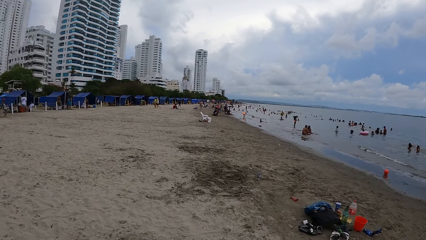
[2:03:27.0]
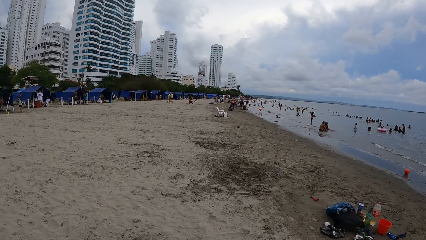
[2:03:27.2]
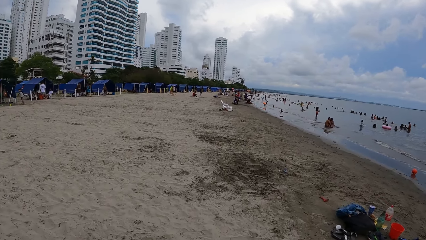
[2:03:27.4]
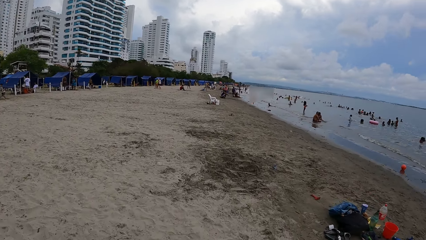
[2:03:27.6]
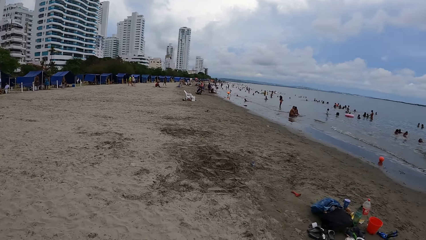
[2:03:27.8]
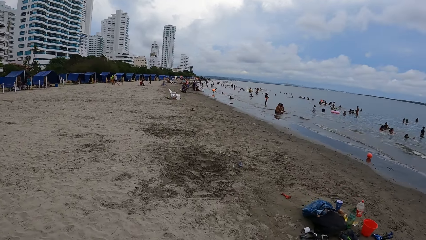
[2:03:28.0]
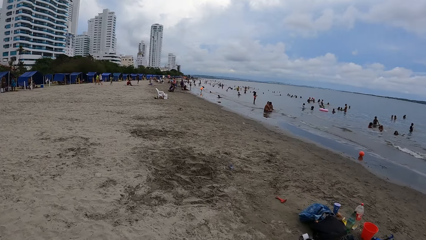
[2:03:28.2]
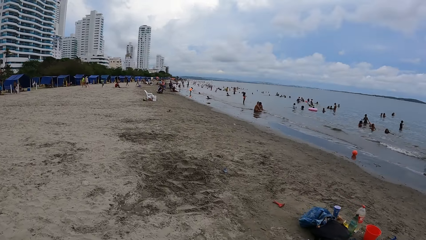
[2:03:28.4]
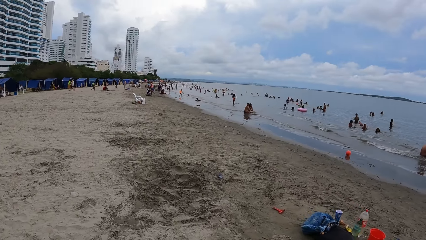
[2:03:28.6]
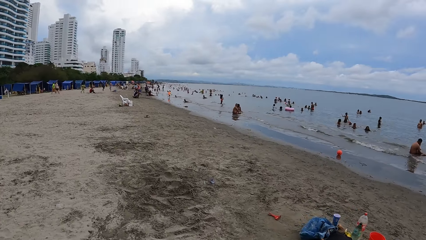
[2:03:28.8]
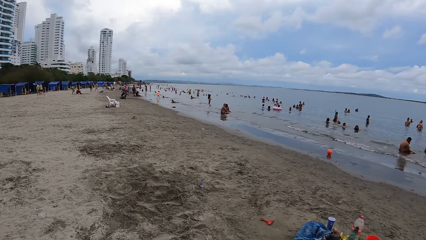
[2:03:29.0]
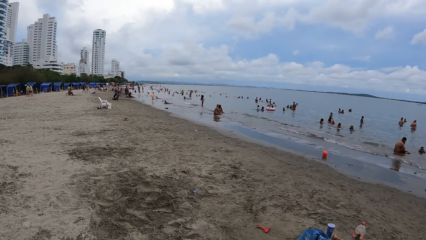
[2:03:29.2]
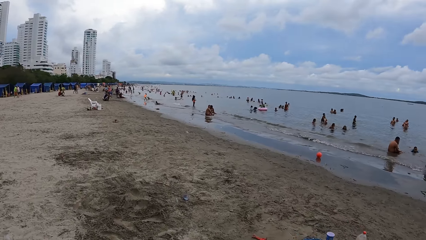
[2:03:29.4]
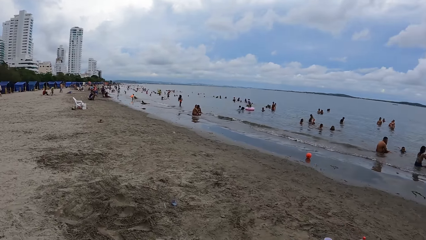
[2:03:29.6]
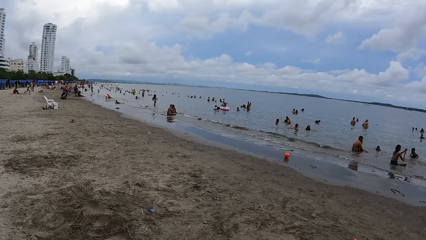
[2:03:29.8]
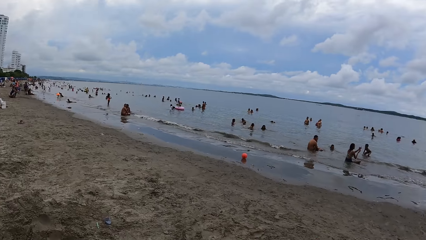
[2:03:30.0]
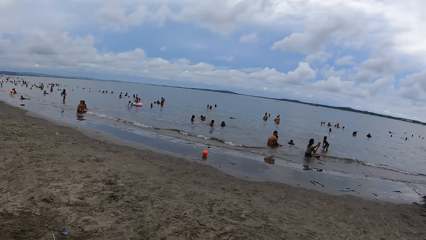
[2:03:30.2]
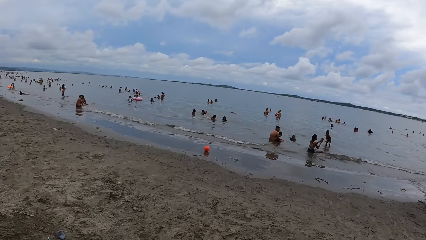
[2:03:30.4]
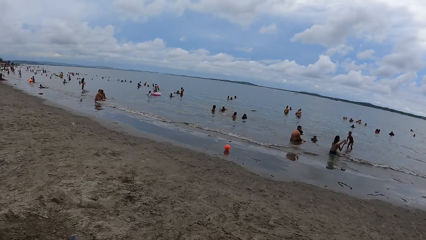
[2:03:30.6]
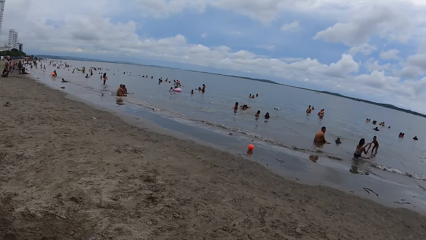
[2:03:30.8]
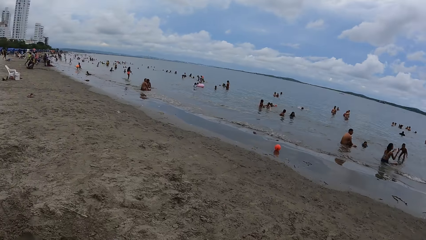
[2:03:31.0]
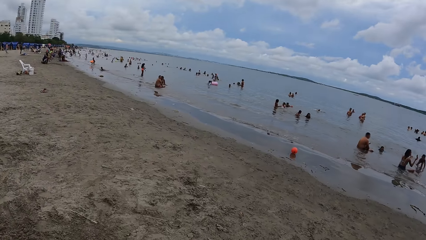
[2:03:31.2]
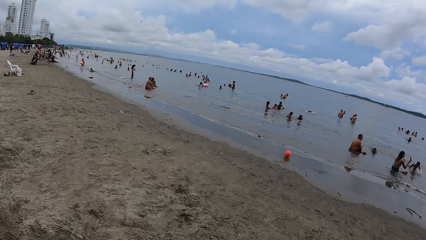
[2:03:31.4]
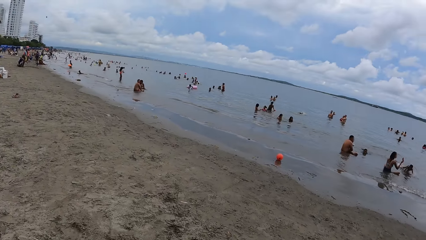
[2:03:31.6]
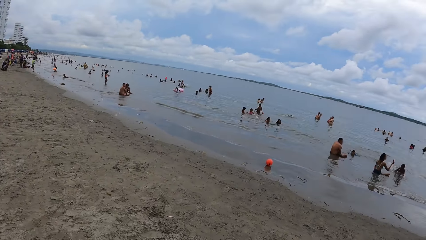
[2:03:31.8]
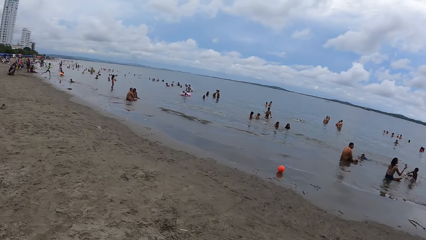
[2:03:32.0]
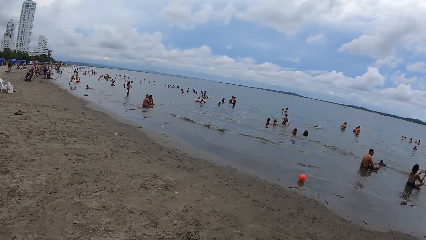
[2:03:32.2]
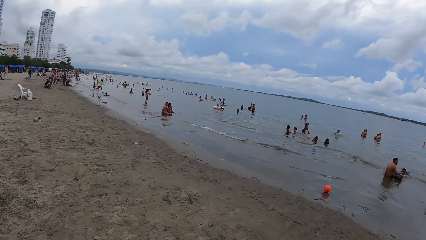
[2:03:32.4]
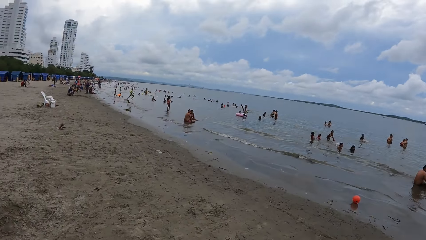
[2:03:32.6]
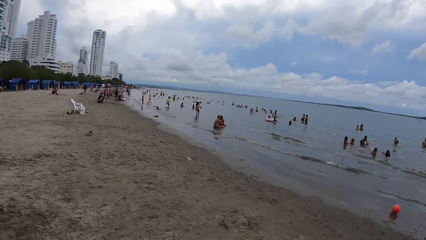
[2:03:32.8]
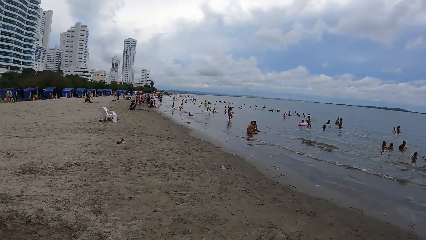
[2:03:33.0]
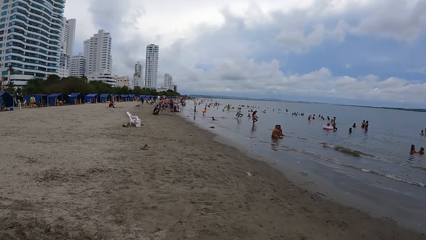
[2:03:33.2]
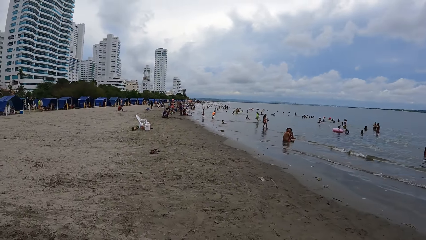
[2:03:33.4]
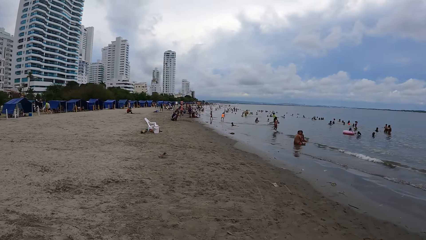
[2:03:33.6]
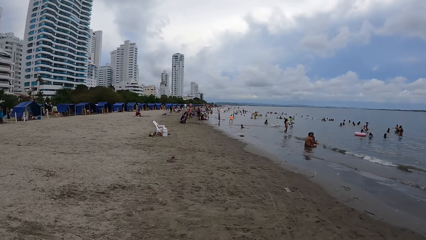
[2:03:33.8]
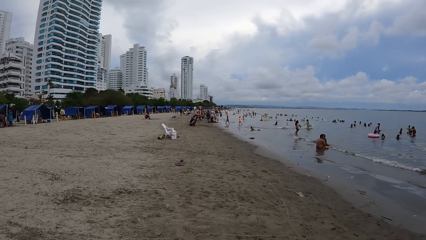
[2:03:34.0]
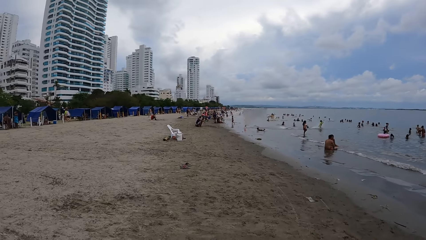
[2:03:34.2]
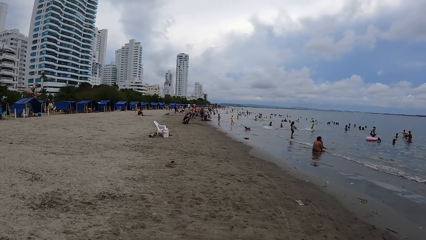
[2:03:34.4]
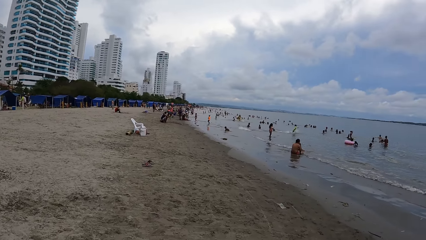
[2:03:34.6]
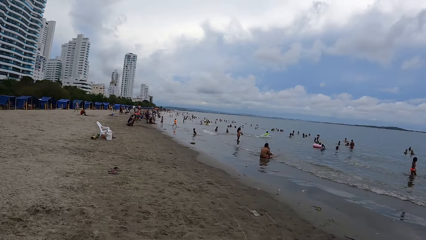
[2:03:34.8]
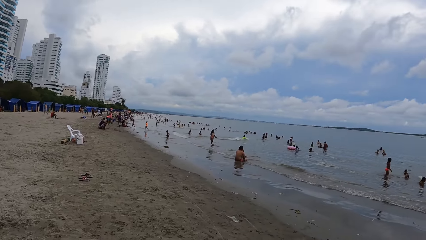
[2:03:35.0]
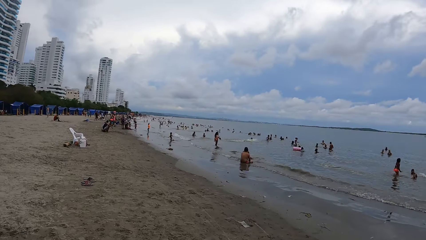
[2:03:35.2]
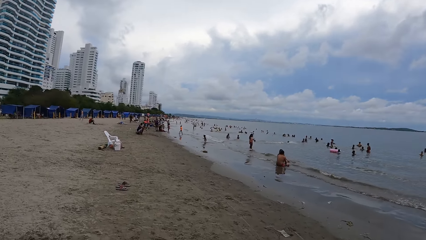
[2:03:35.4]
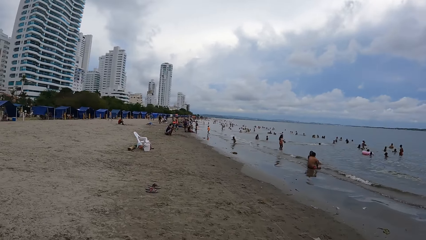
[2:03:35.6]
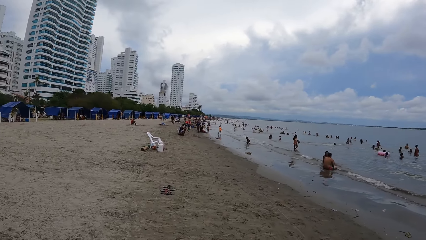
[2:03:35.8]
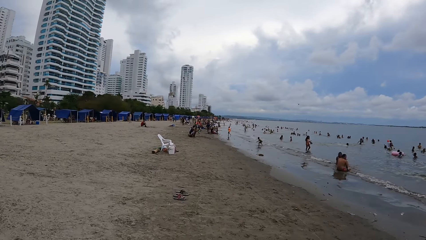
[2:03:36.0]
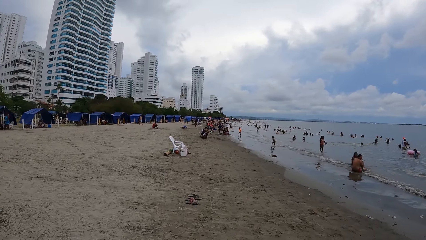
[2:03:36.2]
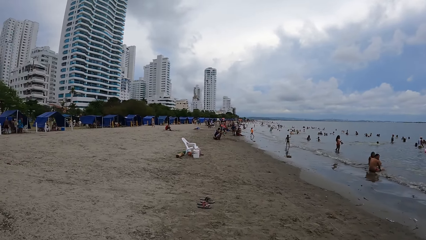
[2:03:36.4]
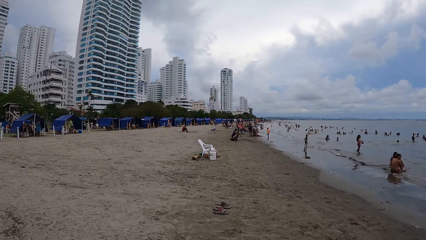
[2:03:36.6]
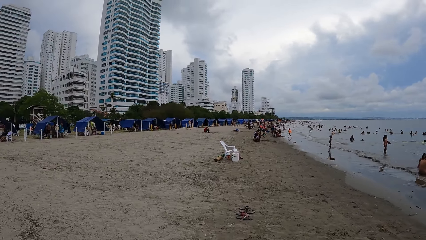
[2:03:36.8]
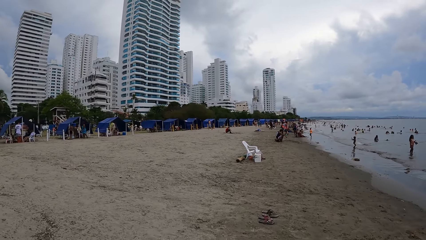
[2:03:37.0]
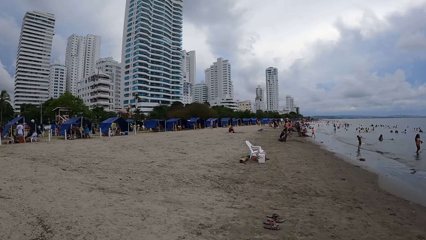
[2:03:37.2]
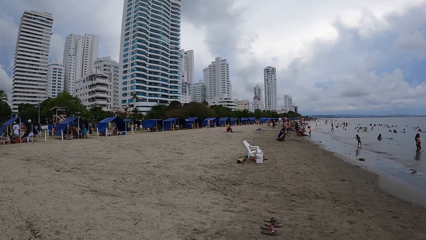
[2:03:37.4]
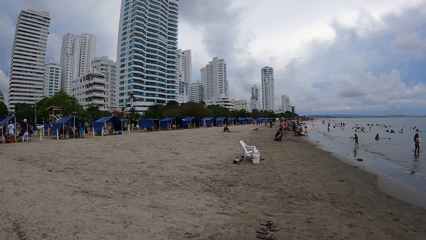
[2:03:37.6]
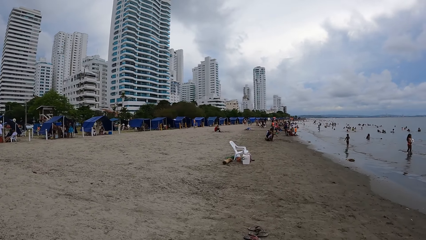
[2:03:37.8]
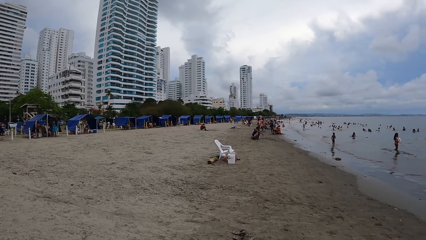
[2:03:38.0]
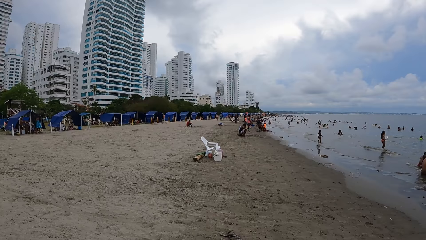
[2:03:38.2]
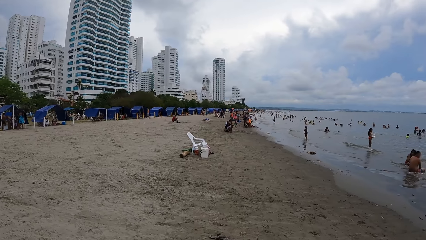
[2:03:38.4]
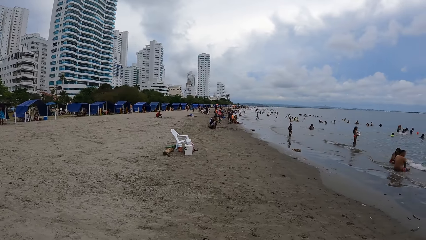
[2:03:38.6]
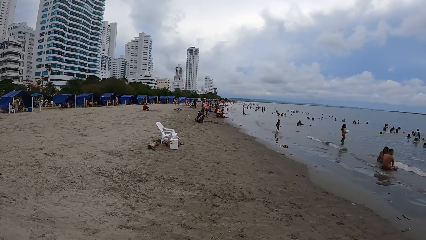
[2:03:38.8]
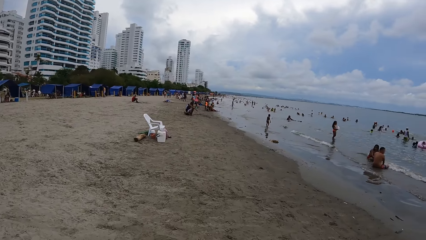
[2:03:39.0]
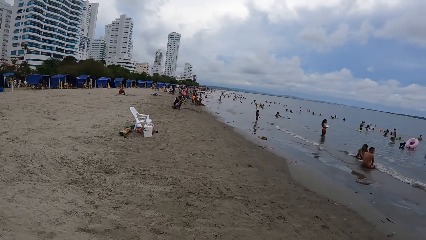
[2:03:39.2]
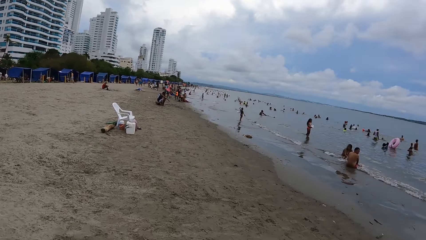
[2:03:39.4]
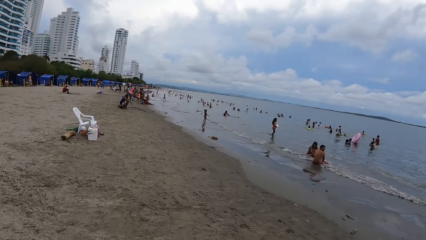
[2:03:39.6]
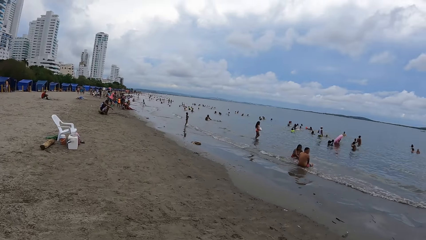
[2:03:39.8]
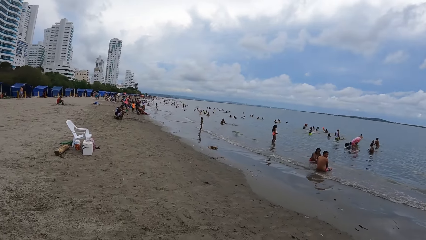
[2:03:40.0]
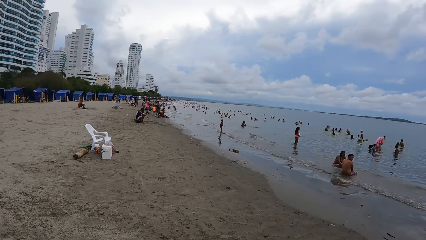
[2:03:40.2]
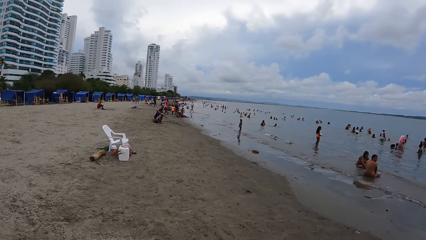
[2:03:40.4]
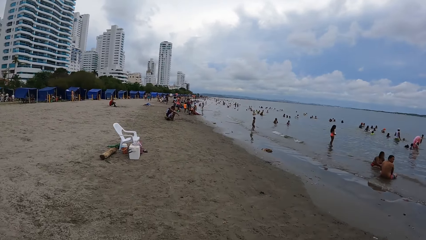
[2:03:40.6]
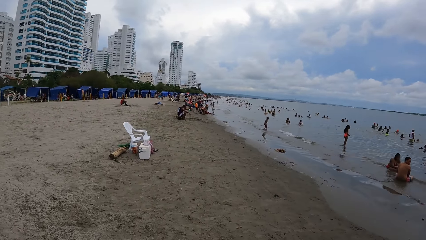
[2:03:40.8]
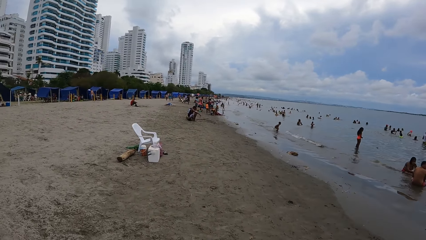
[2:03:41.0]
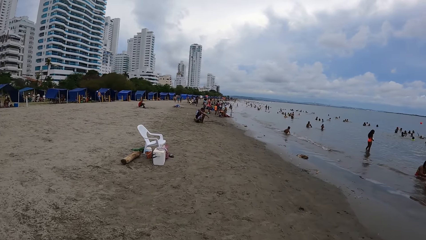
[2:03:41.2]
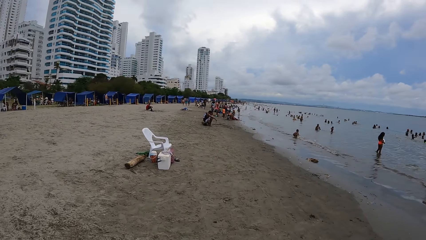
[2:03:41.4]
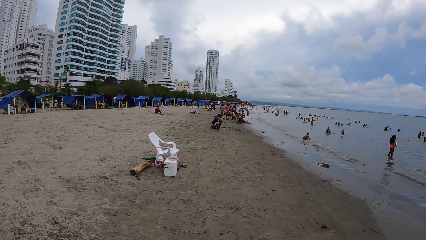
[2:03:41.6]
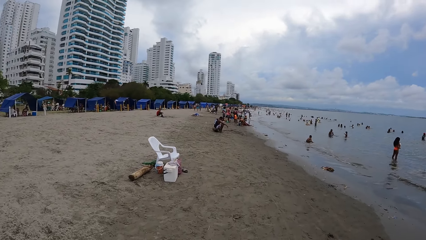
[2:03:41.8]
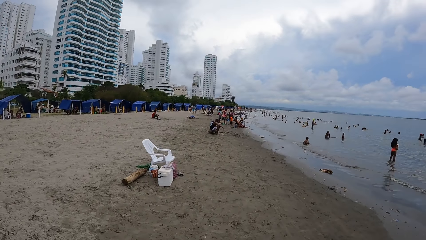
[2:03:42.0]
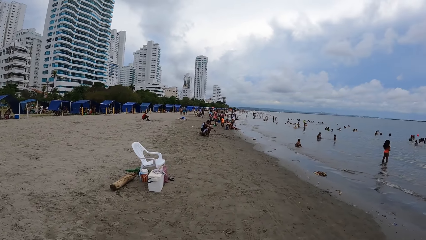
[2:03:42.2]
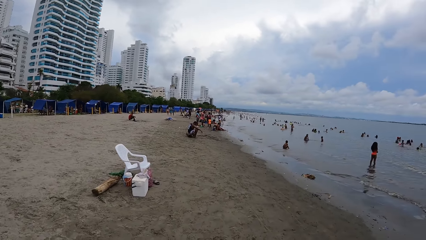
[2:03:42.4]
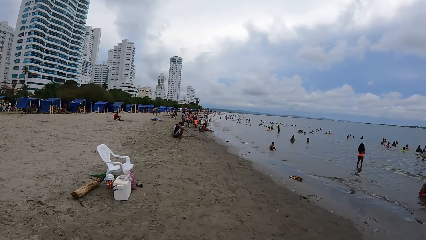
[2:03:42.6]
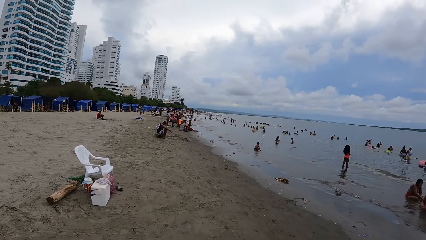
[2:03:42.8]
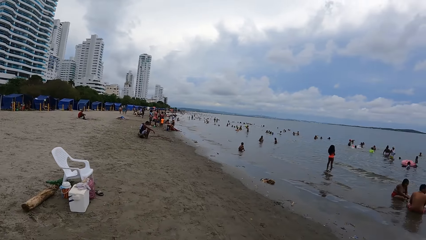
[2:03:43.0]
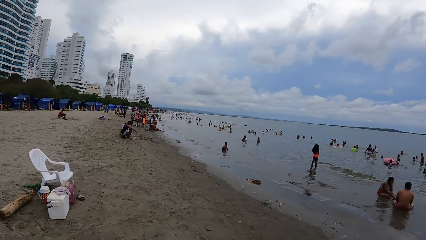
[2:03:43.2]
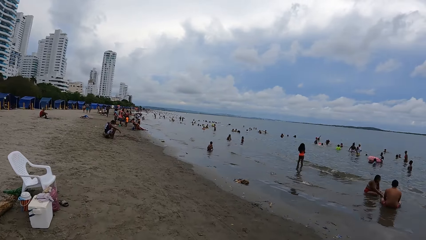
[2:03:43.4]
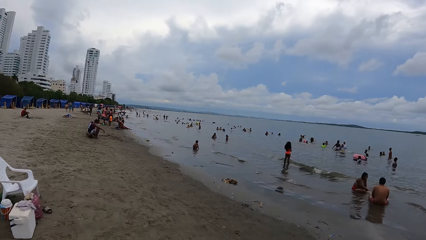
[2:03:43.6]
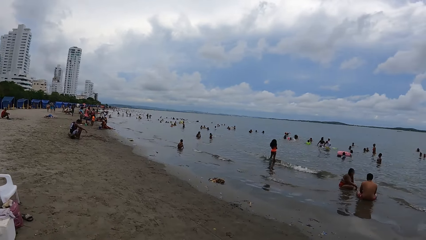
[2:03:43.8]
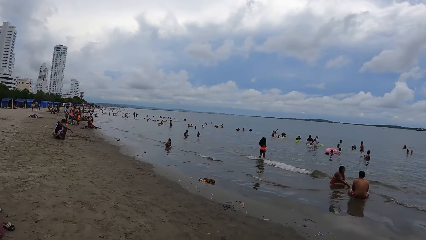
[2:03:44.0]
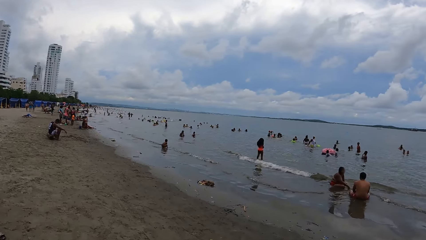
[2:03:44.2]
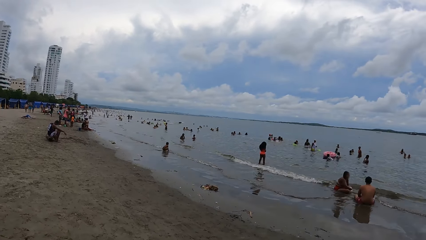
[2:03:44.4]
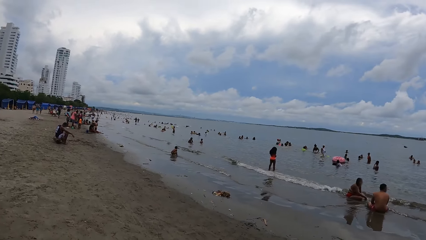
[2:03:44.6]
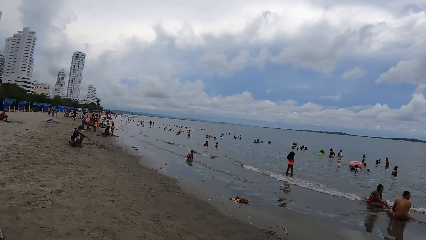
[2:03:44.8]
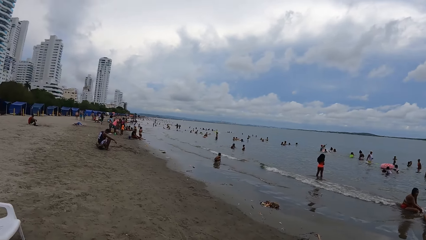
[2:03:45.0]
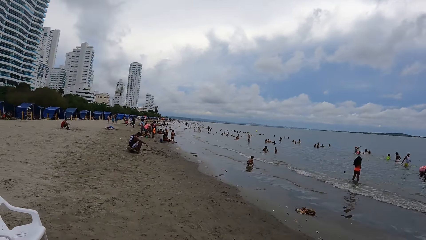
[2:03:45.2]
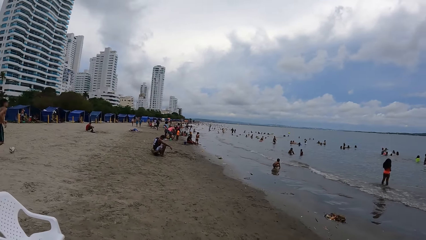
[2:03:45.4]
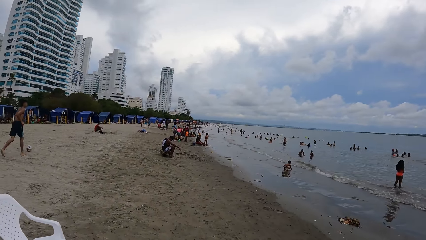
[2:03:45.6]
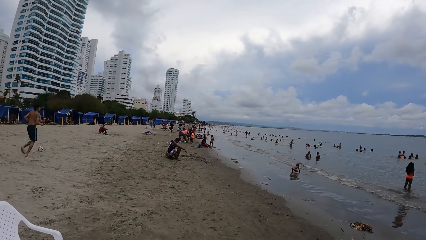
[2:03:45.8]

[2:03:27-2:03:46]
The camera wearer looks around the beach and walks along the beach.
